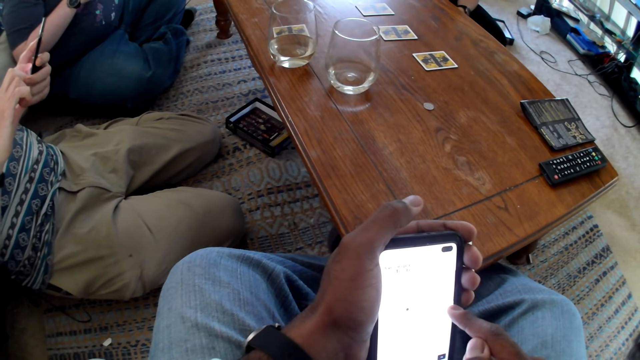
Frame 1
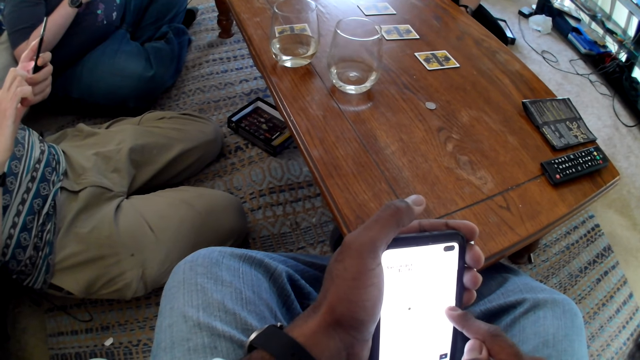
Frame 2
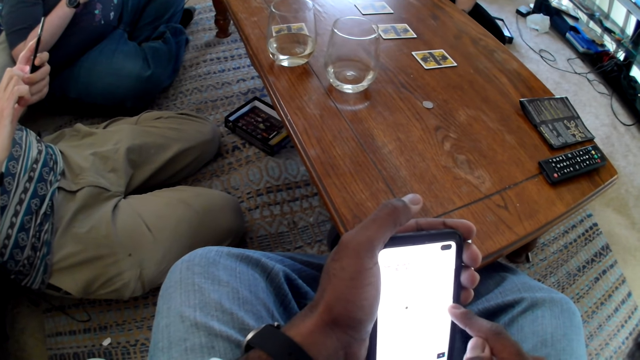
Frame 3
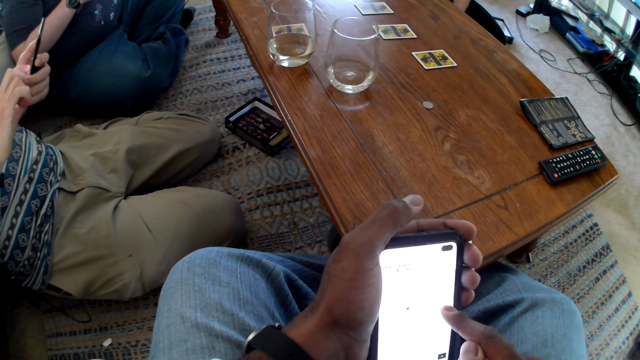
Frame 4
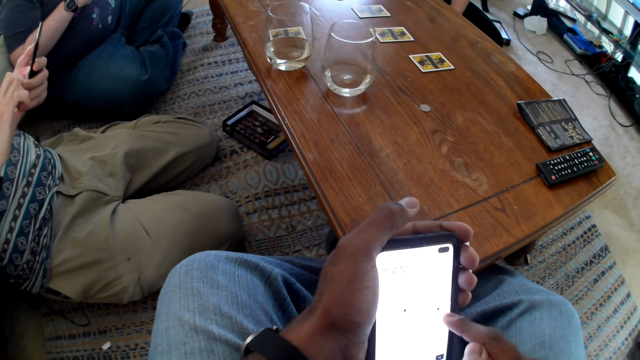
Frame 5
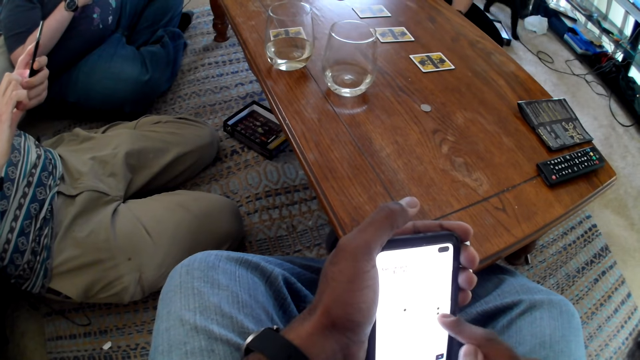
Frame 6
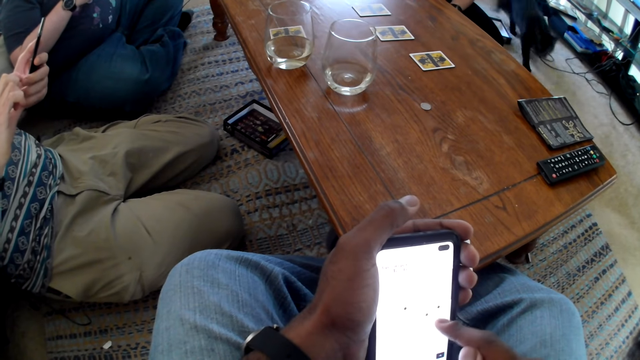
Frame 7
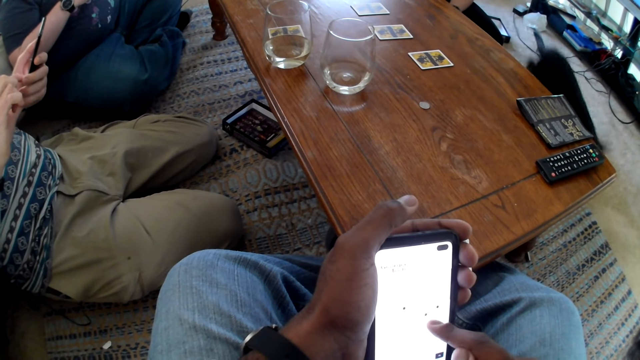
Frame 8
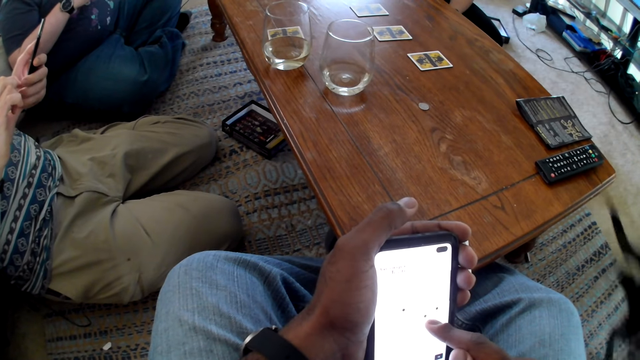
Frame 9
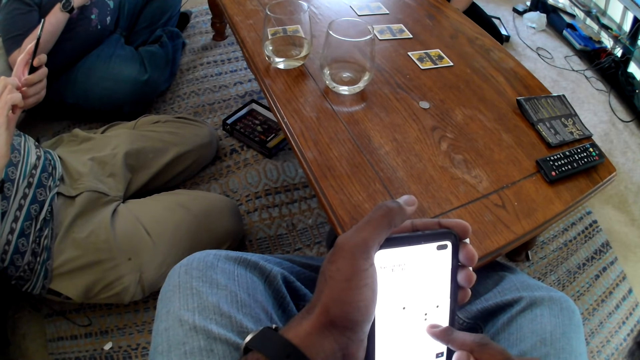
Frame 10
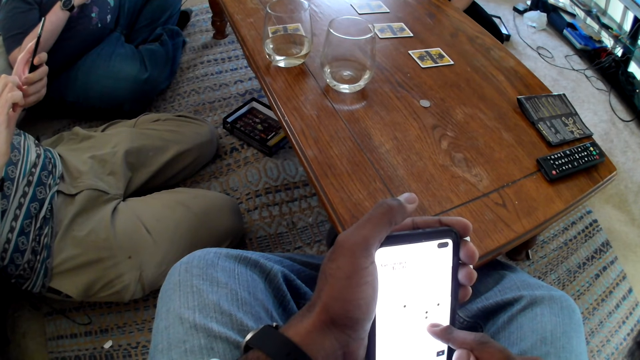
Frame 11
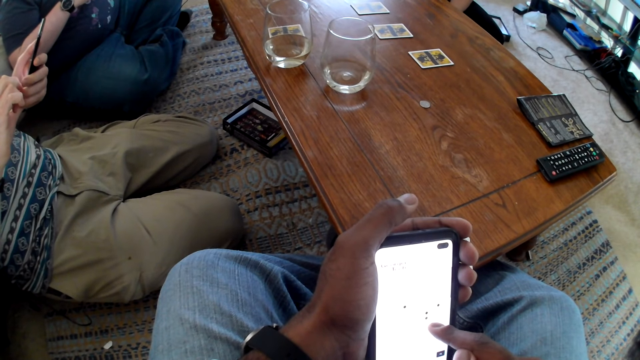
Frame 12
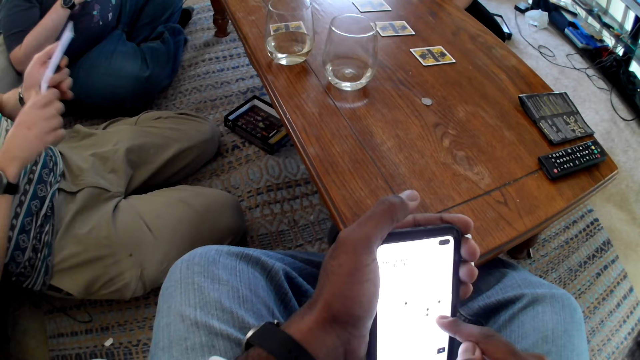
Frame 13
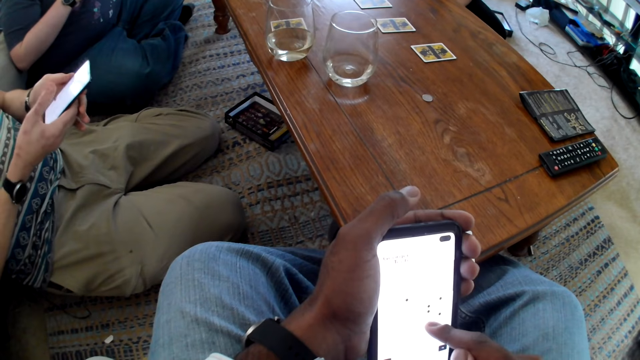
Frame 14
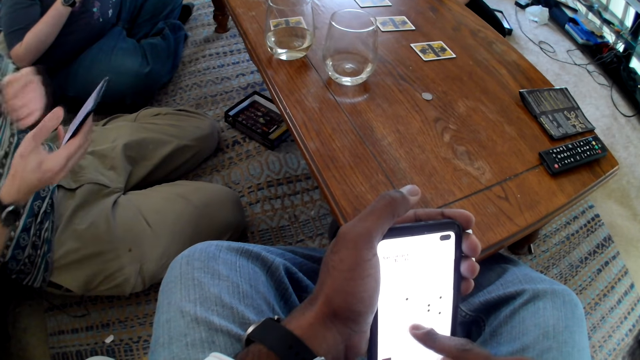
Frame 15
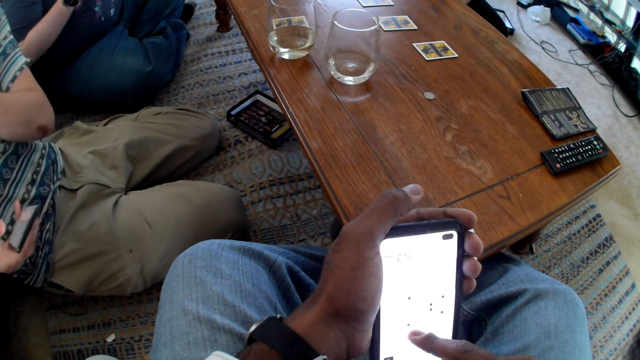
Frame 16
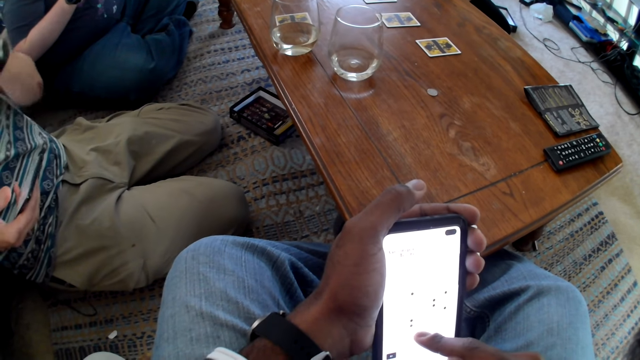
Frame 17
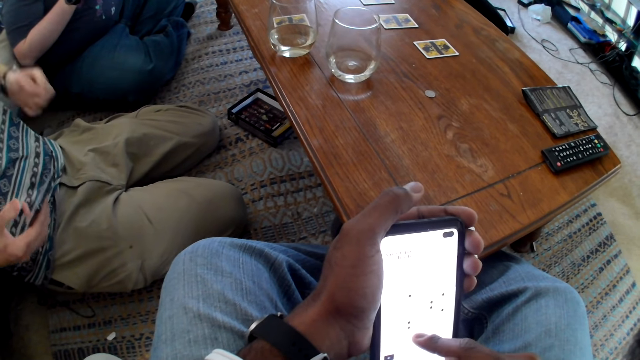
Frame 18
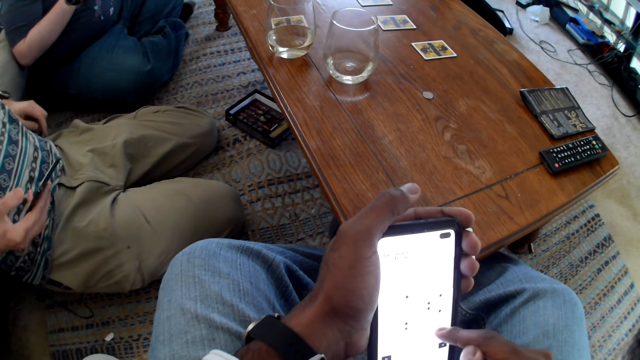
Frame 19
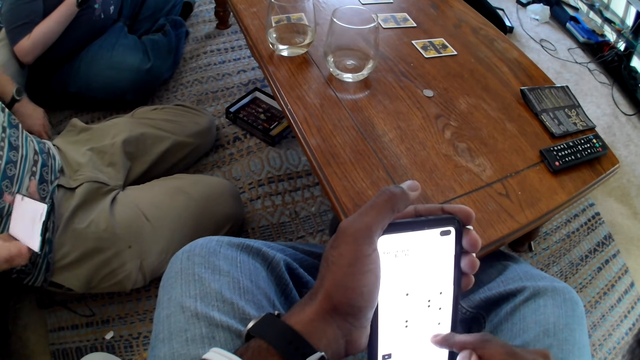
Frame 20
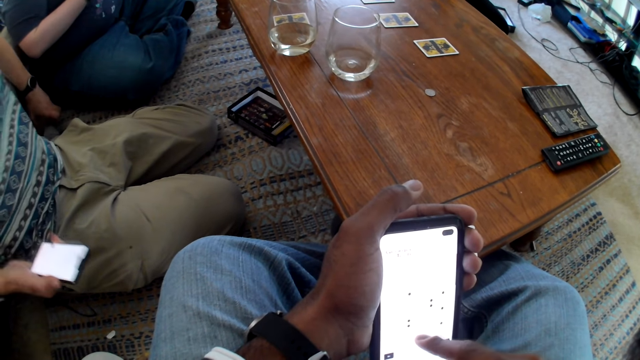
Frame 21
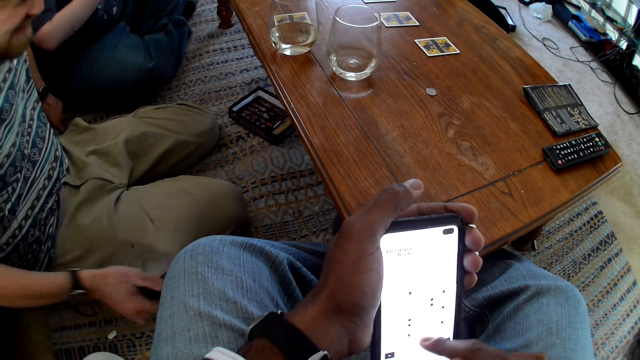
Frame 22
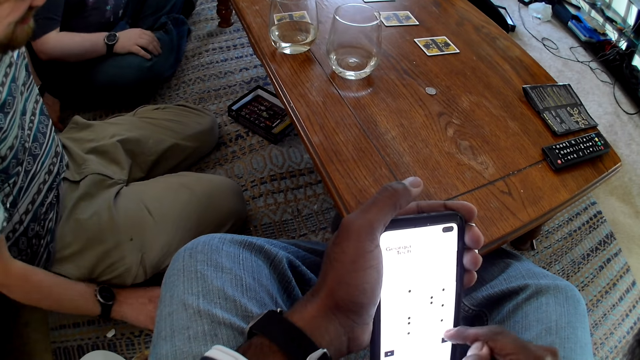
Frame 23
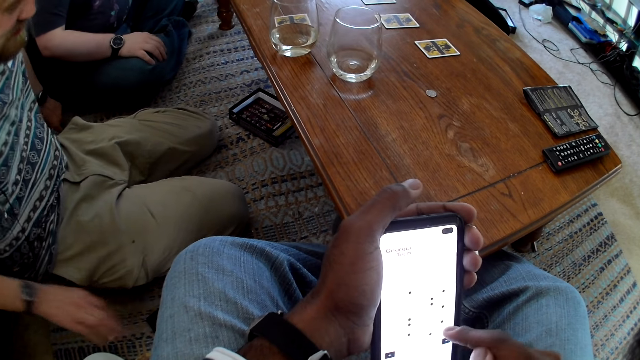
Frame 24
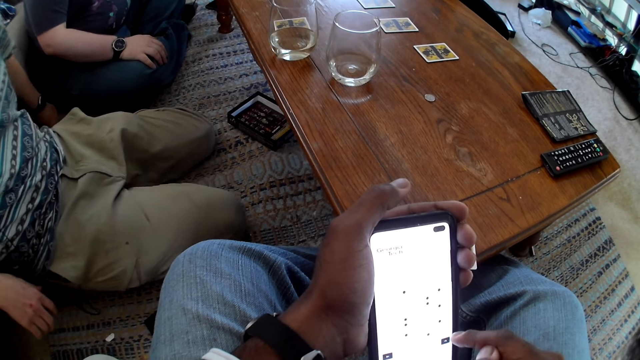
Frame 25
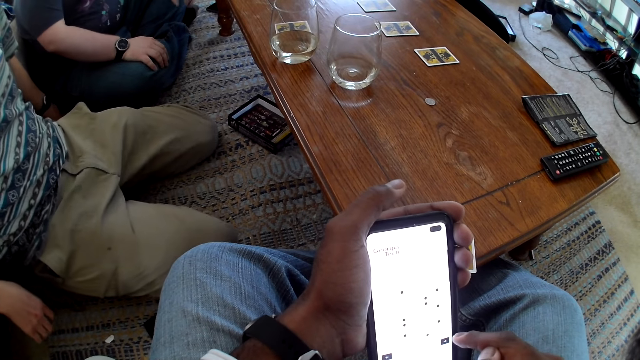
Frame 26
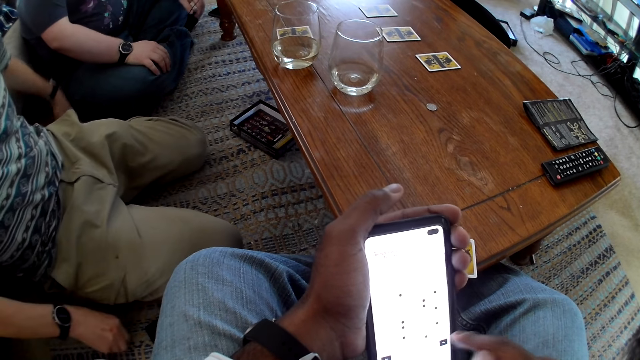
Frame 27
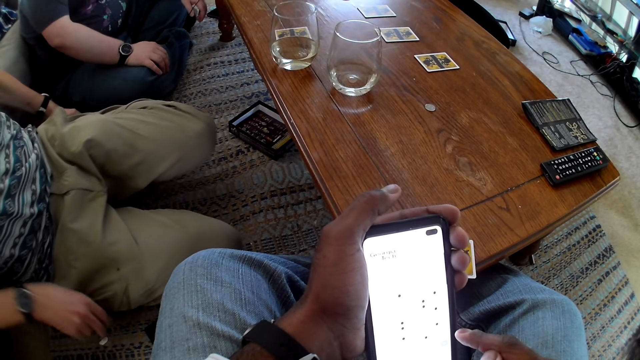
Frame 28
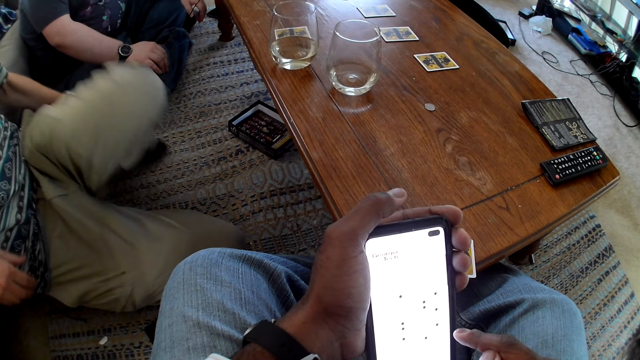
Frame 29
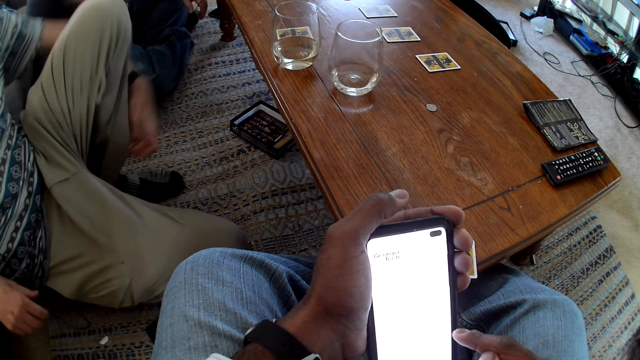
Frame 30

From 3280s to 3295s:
A person places down a phone.

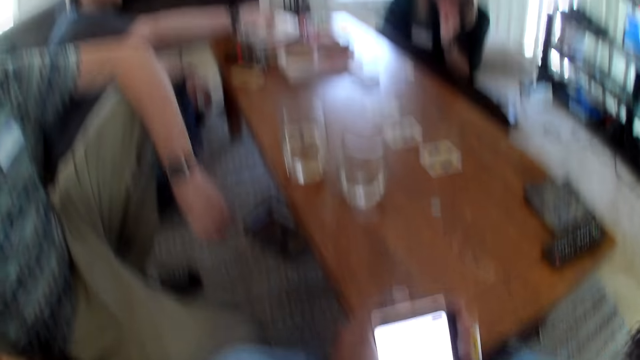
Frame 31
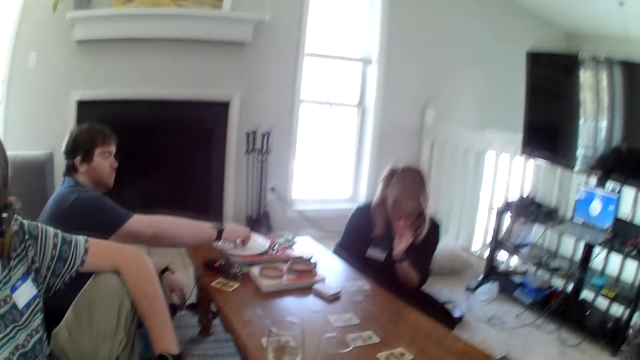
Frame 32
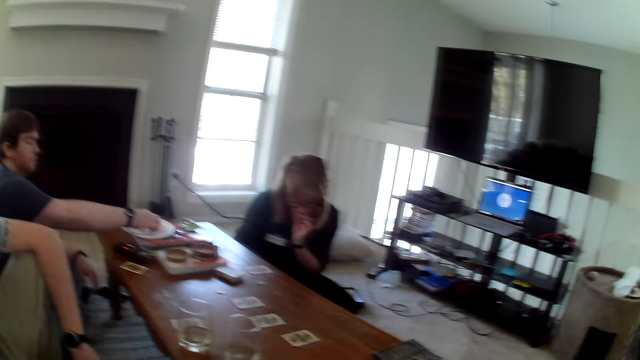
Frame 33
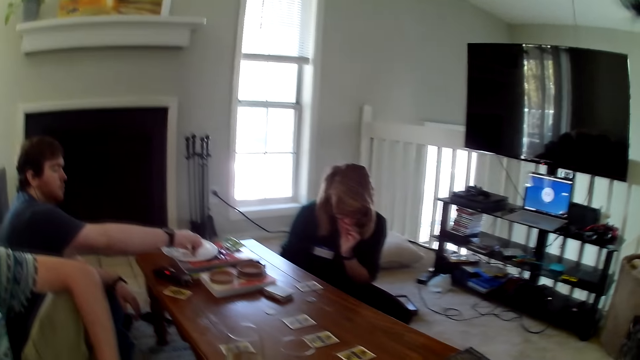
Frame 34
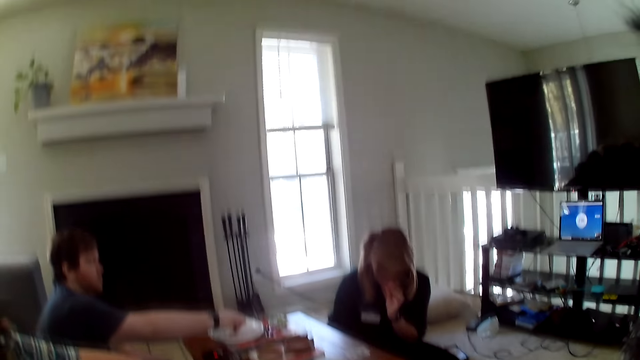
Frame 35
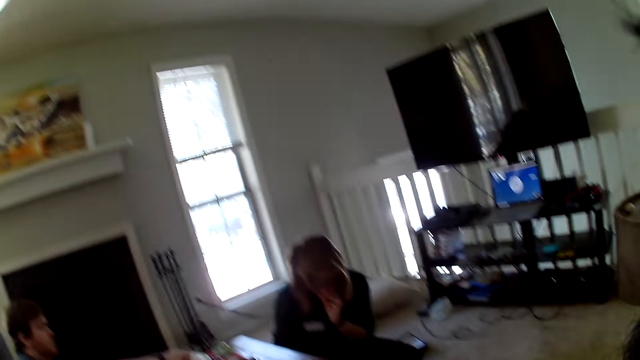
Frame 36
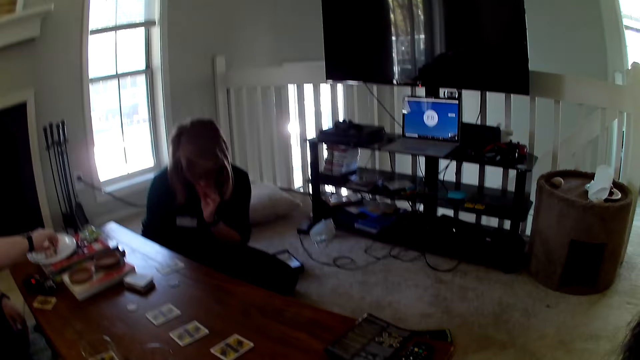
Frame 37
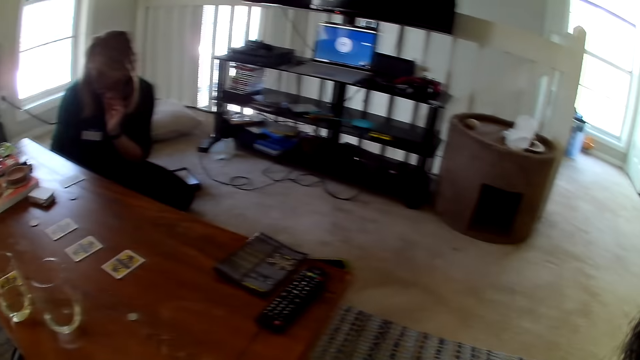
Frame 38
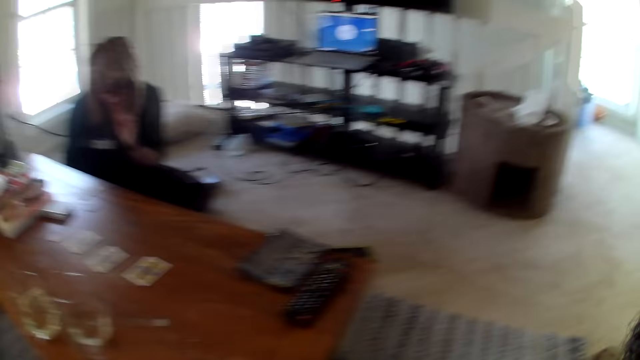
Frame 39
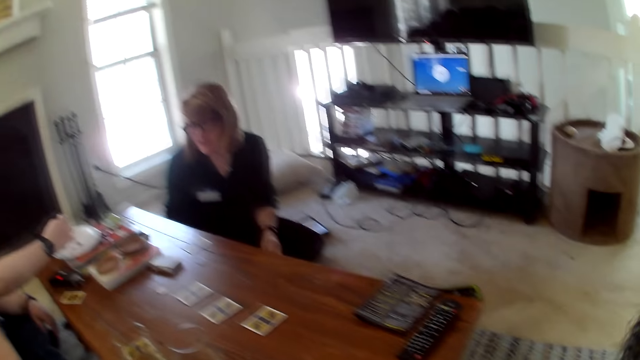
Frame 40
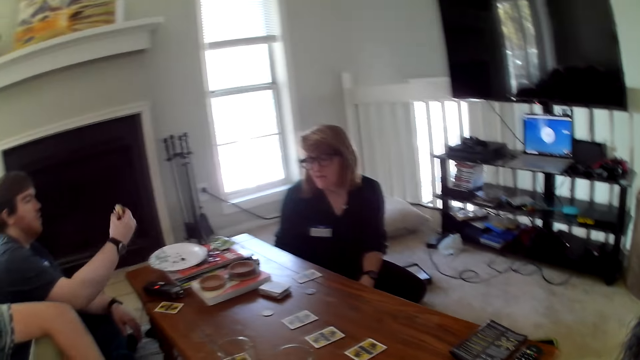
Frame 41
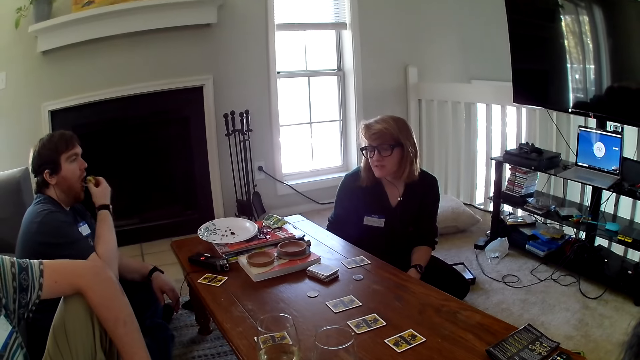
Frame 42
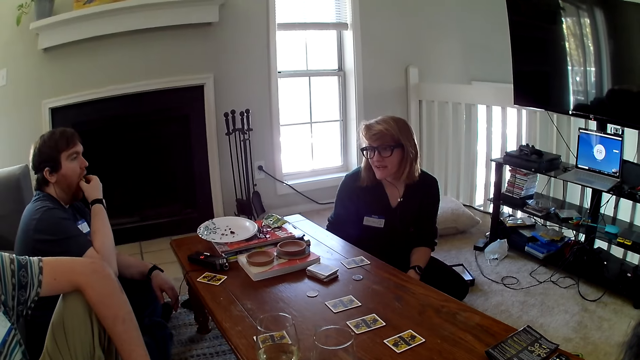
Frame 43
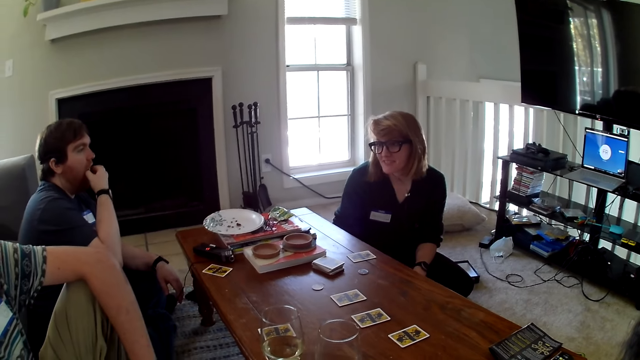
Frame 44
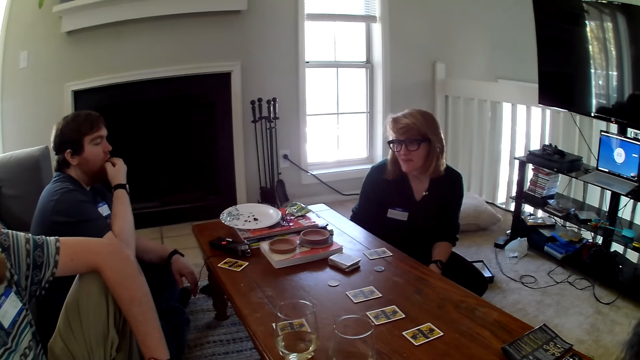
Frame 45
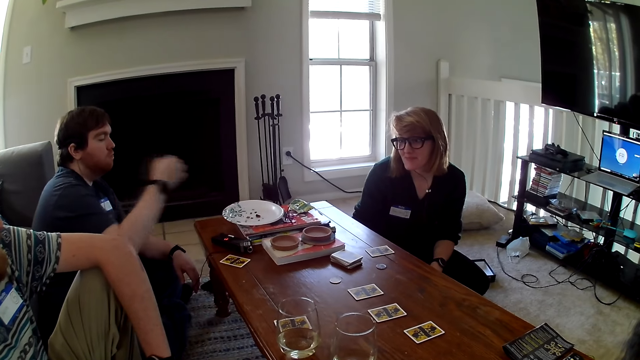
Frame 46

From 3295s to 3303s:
A person picks a cake from the plate. A woman interacts with a man. The person eats the cake.
